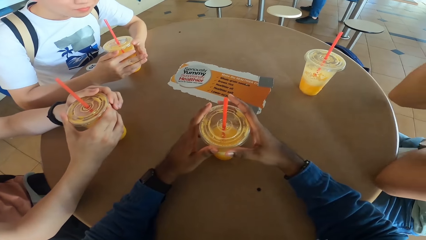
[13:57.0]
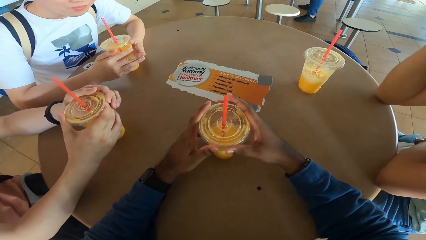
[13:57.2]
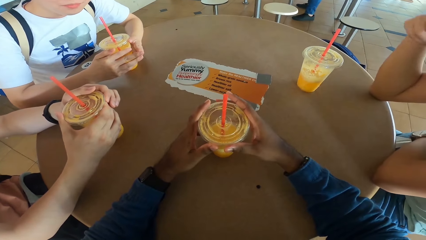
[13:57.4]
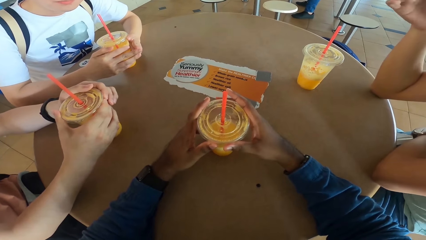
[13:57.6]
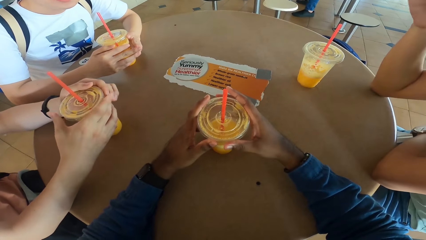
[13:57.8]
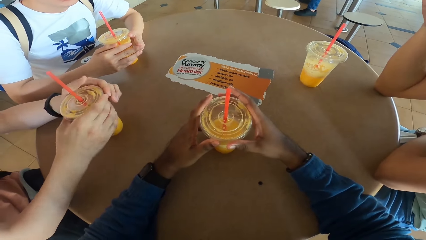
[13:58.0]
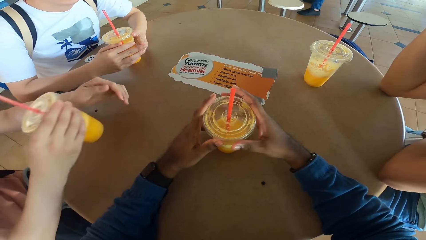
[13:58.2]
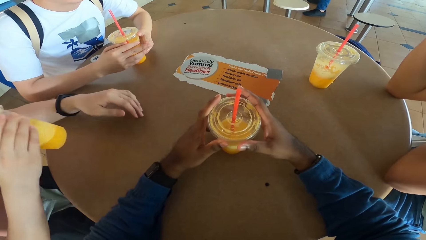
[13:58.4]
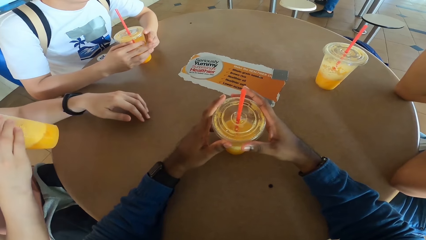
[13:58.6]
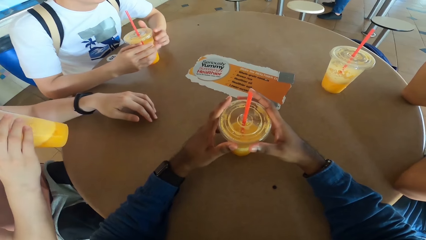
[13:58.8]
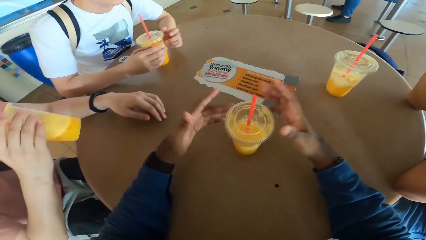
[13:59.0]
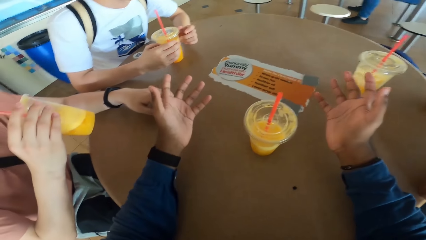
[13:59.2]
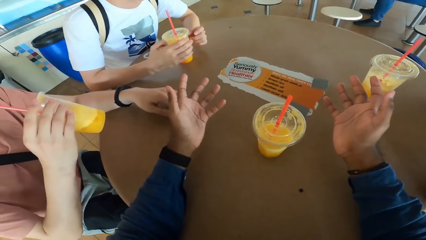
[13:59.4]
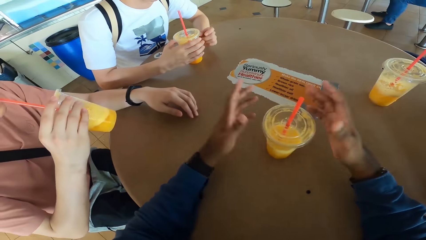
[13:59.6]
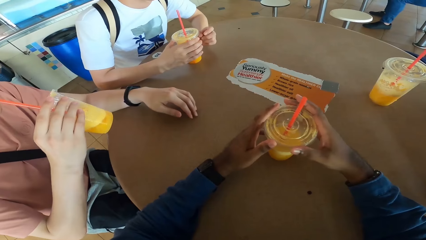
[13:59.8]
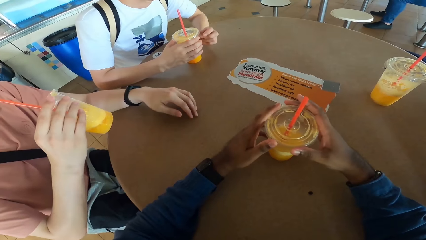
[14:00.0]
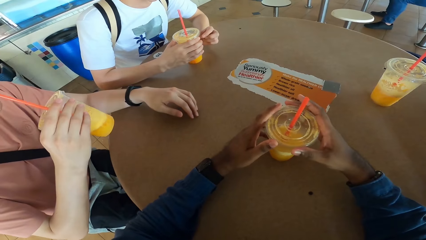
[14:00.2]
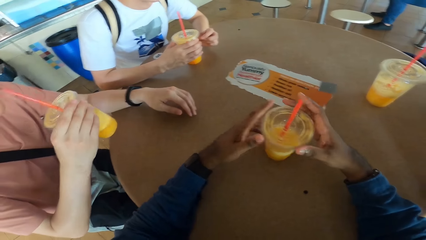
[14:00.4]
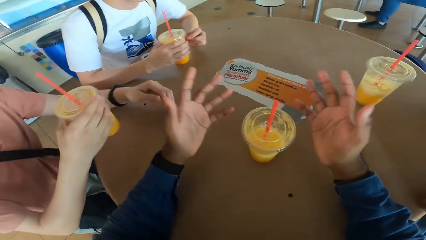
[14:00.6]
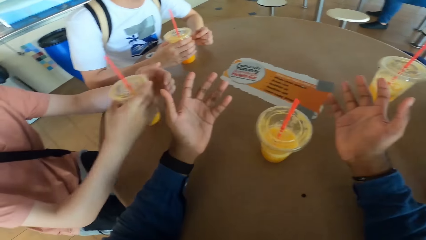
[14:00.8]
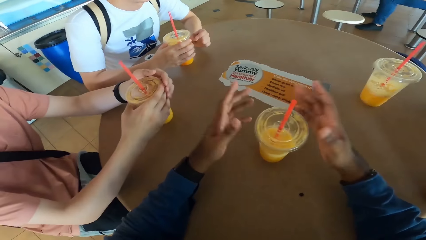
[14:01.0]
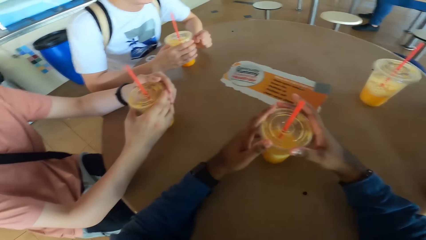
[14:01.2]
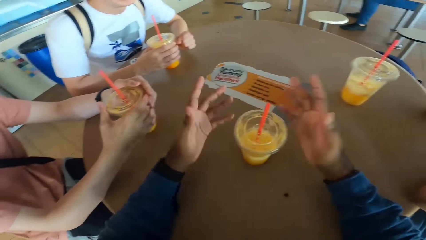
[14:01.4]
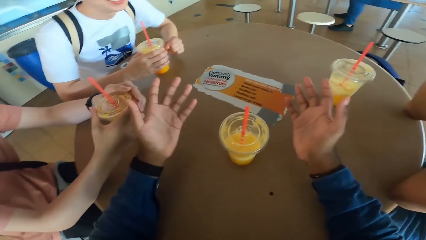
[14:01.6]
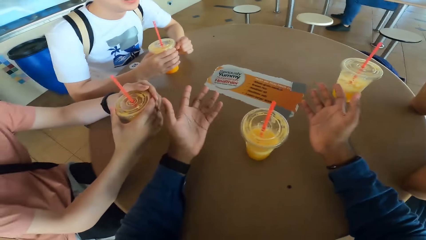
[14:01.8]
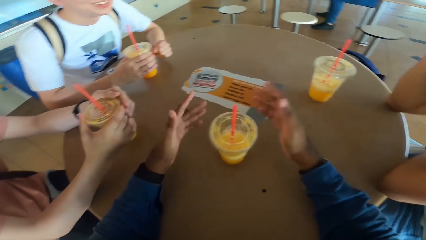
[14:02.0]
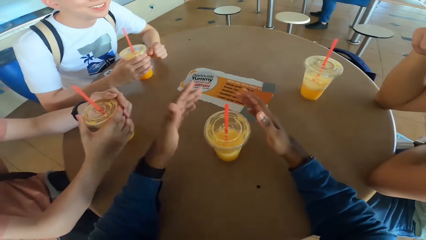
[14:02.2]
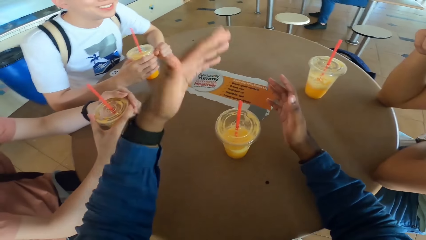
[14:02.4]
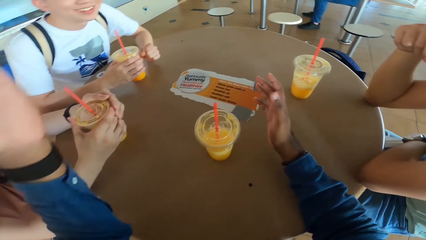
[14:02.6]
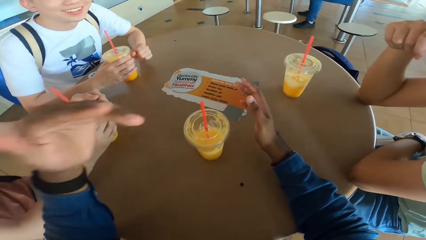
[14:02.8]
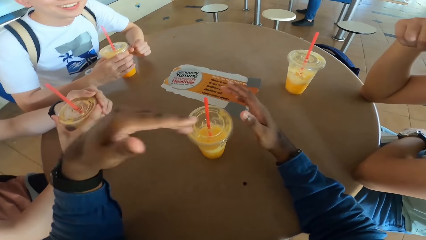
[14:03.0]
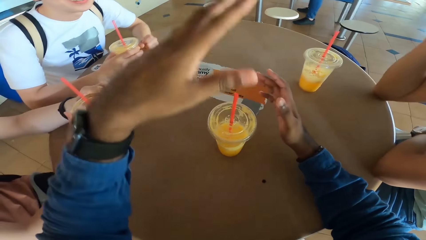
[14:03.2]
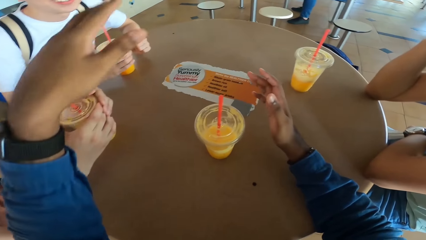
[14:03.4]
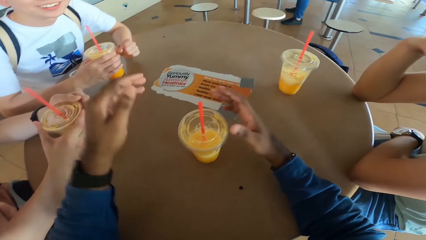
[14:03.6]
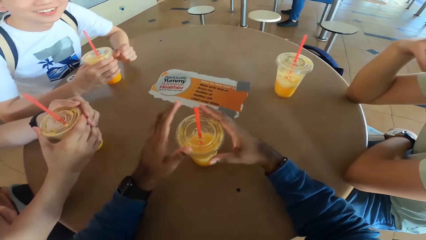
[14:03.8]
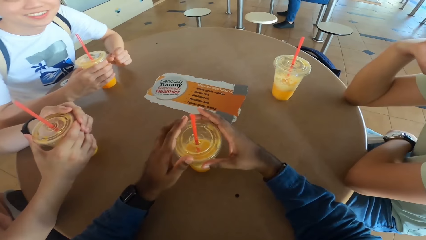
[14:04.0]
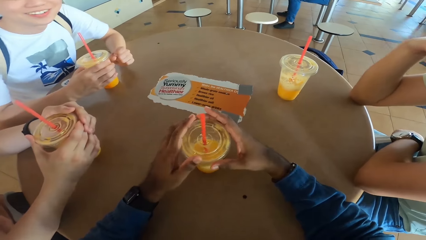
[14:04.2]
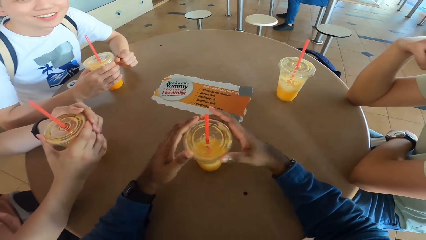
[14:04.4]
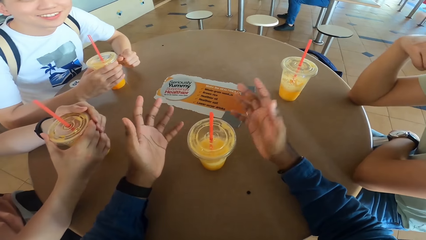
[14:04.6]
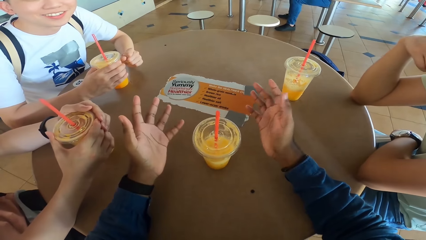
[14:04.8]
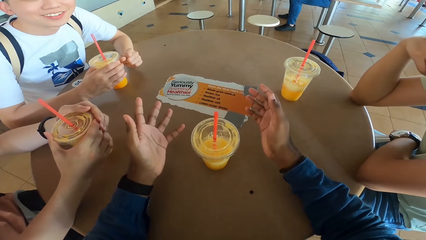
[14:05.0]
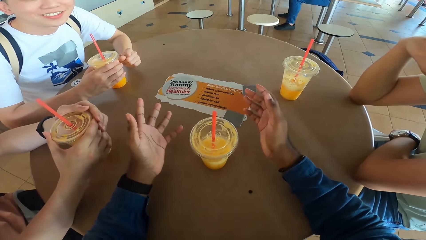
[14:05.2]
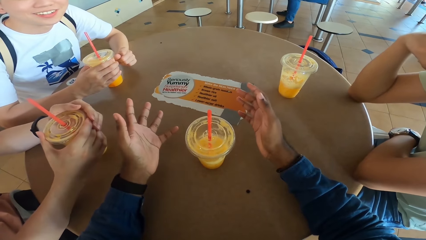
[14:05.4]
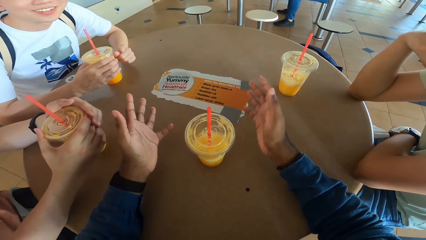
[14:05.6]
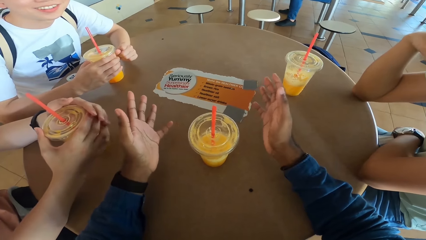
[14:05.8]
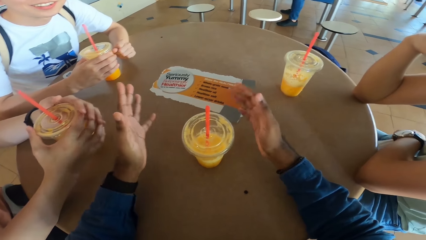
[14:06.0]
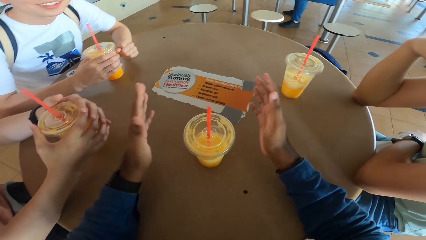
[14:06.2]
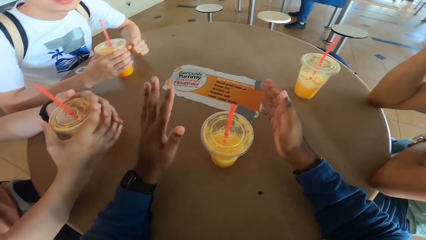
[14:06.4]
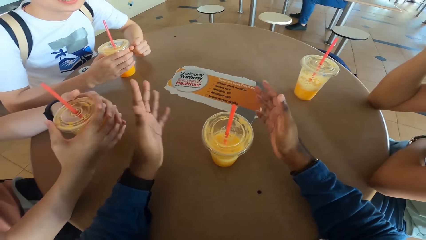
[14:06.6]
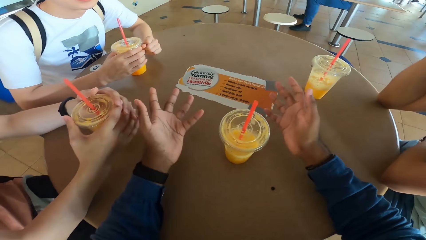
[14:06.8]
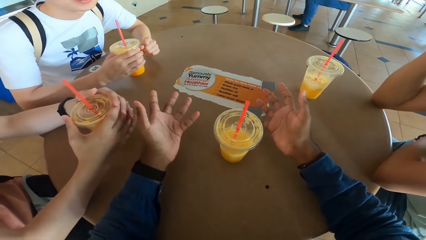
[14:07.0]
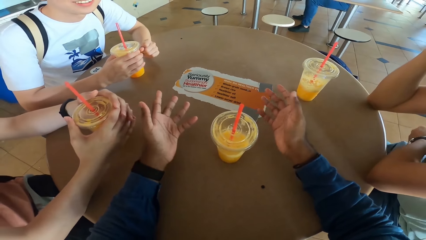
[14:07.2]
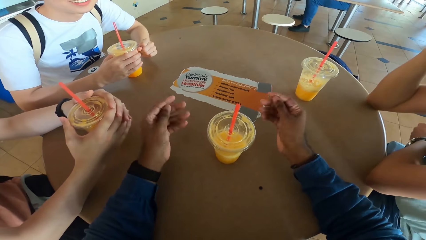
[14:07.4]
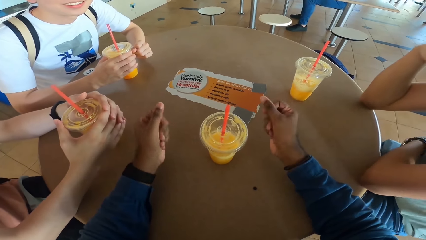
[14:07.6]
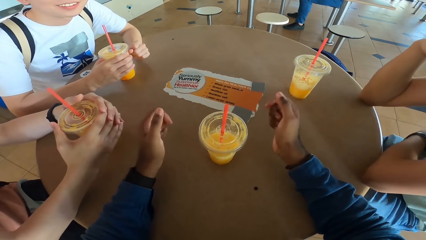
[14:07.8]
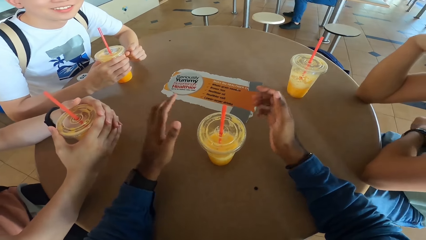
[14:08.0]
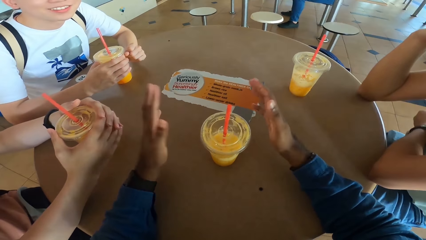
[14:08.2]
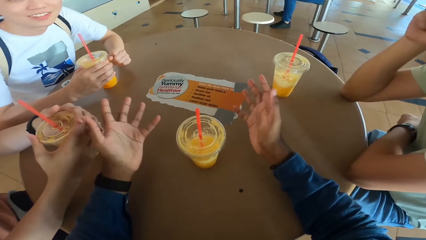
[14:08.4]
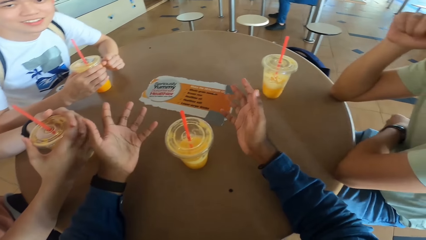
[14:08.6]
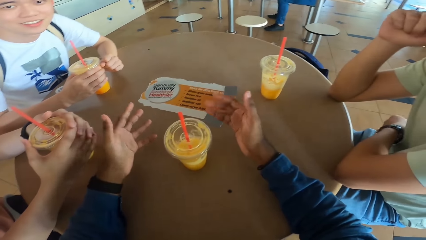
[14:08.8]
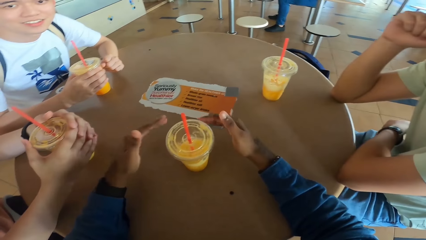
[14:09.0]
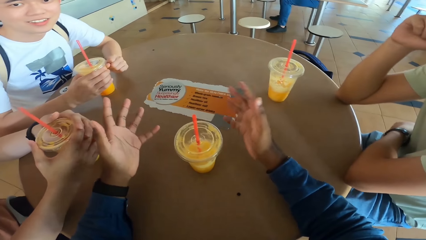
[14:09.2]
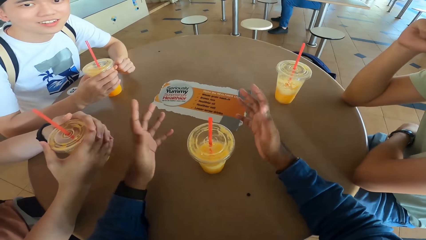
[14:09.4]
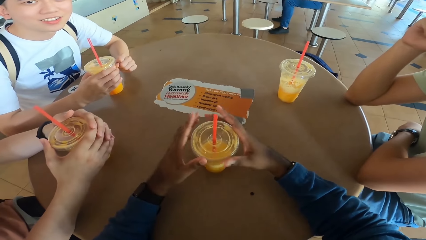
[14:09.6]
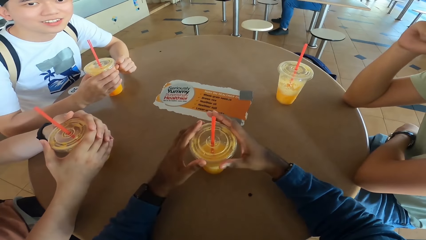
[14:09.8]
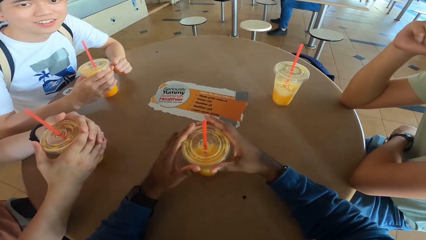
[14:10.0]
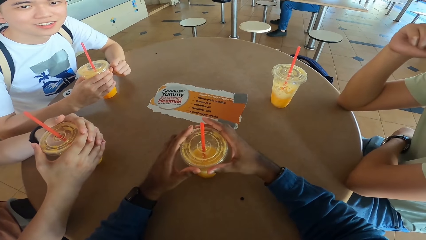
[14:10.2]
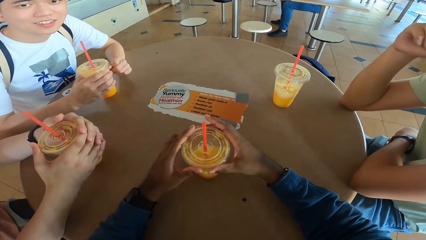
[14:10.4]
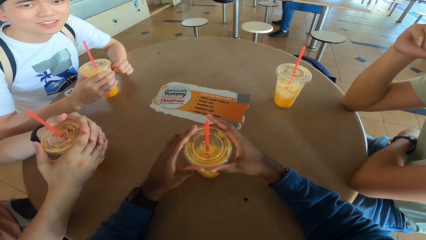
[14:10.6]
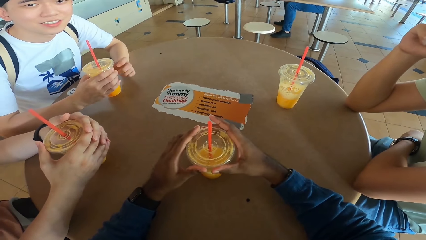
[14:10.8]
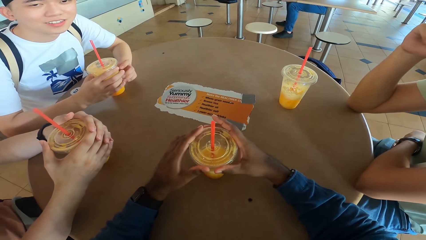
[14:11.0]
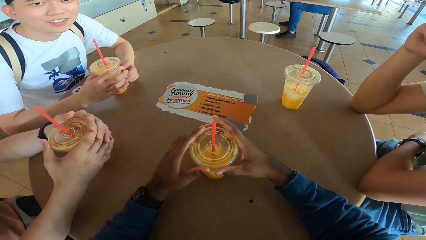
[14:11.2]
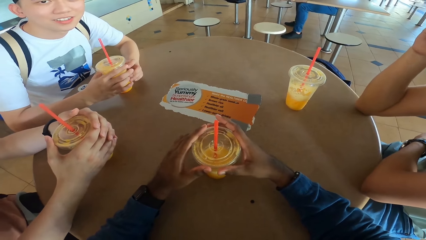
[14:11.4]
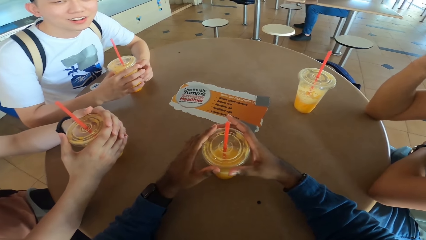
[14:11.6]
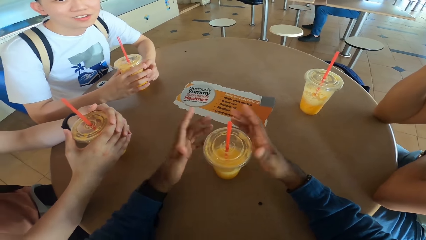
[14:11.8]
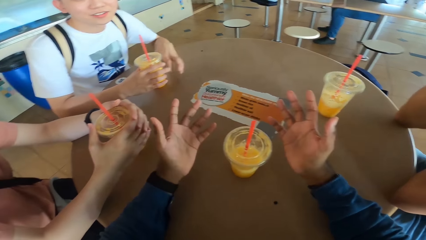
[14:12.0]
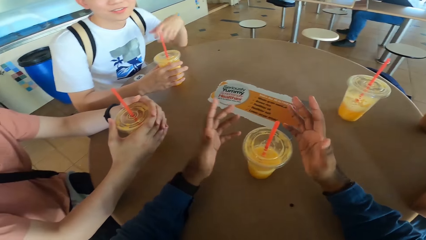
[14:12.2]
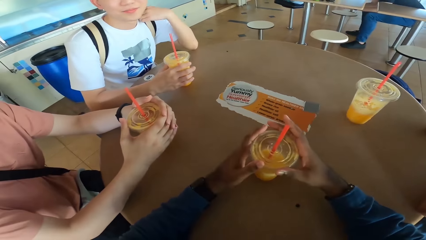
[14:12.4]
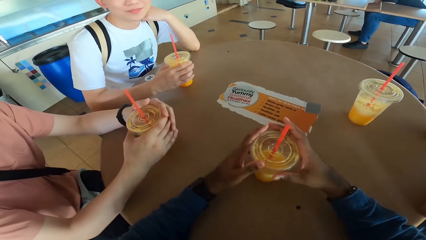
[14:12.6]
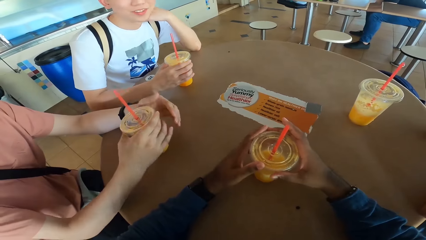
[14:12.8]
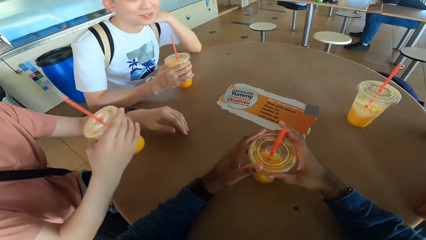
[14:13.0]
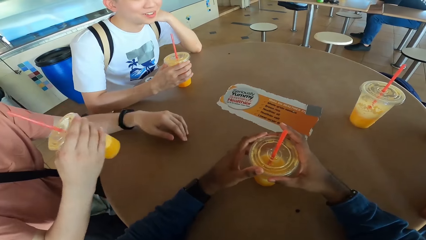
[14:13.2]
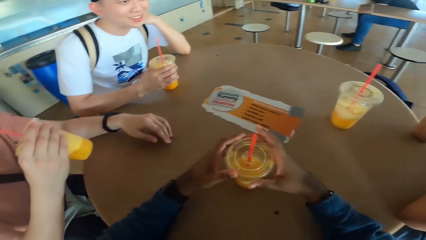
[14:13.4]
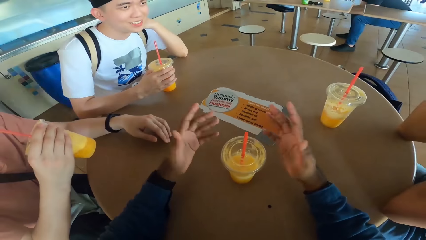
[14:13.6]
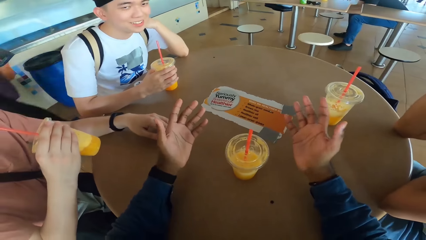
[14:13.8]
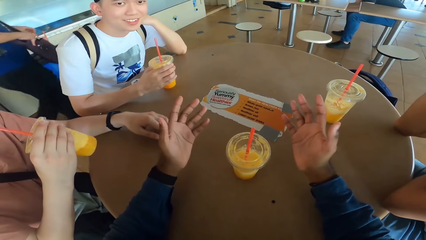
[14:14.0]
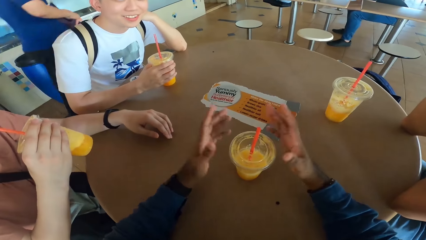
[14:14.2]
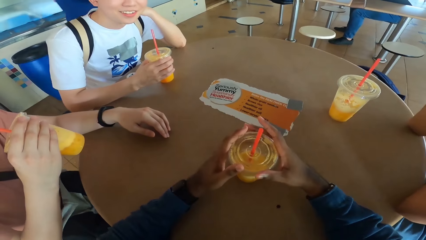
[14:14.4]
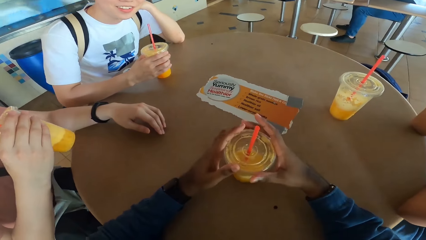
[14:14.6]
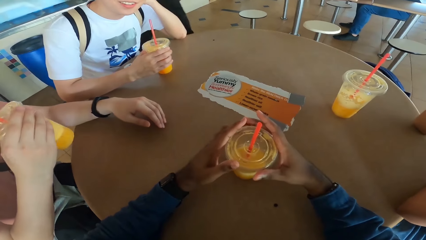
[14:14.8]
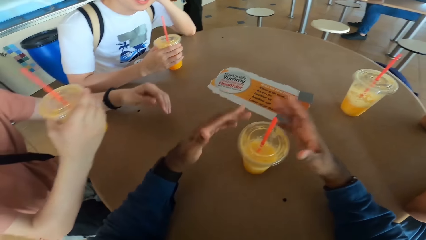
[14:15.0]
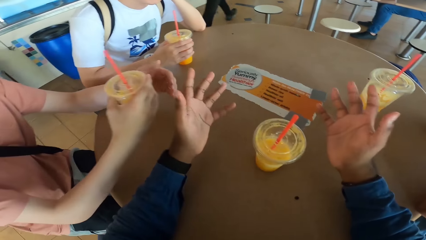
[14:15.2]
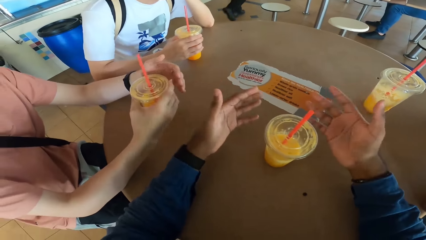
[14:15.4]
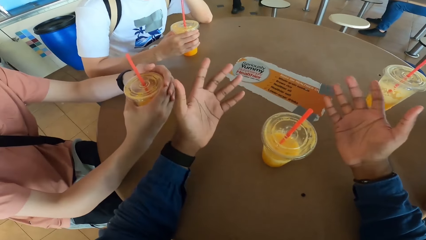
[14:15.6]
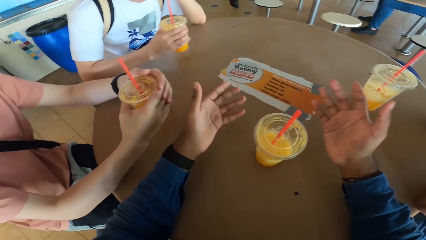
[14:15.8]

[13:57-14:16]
A man takes a drink. The man sips from his drink. The man puts the drink at the table. The man takes the drink. The man sips from his drink.
